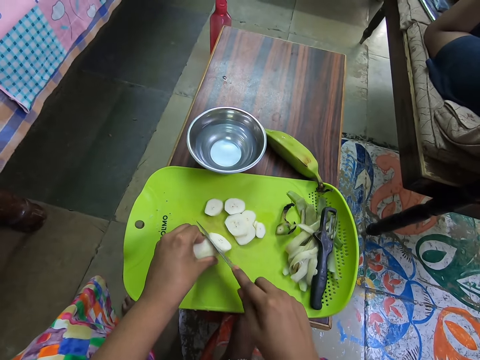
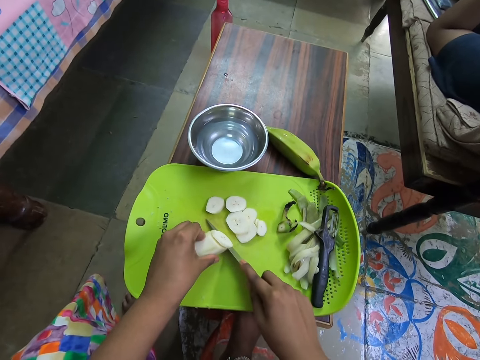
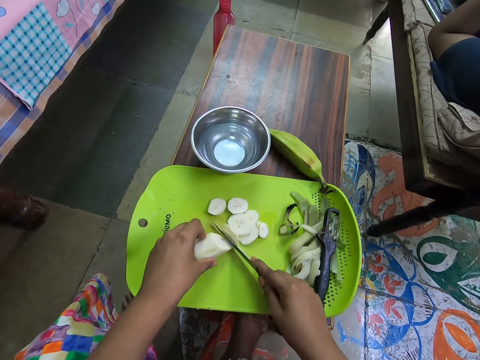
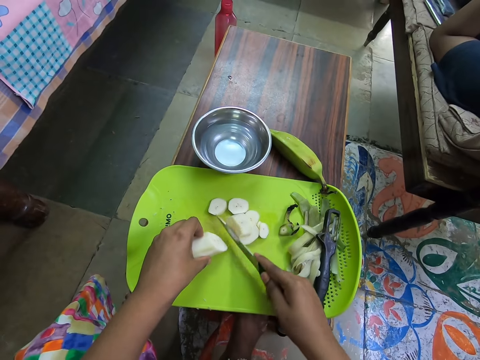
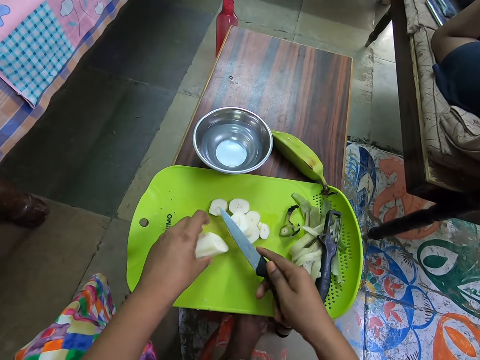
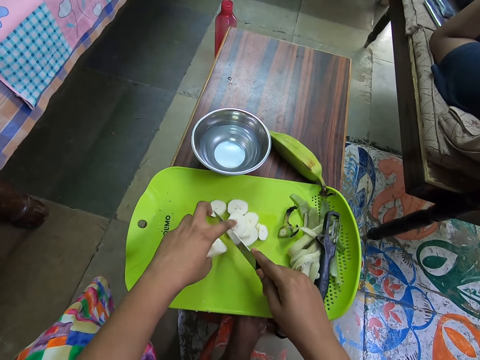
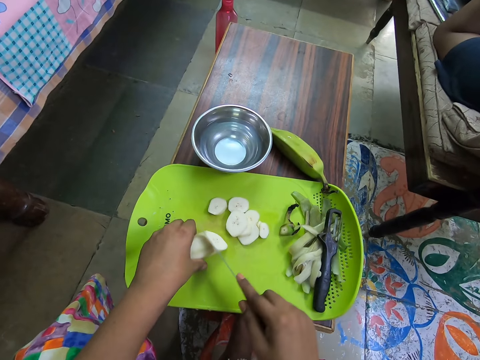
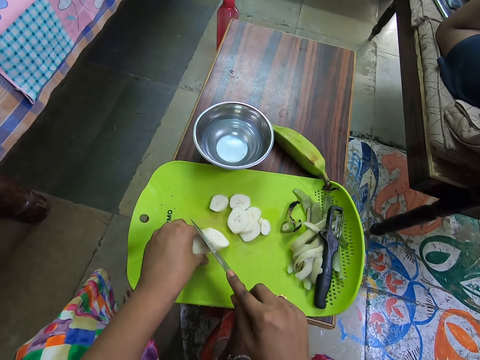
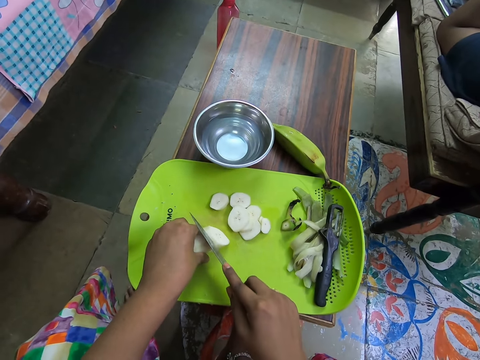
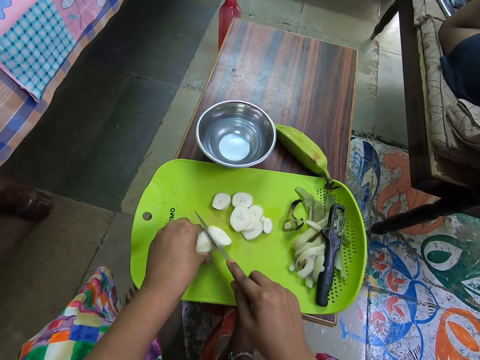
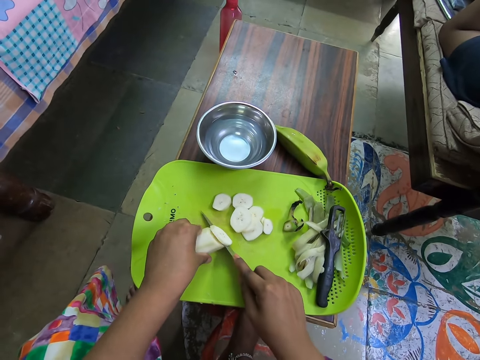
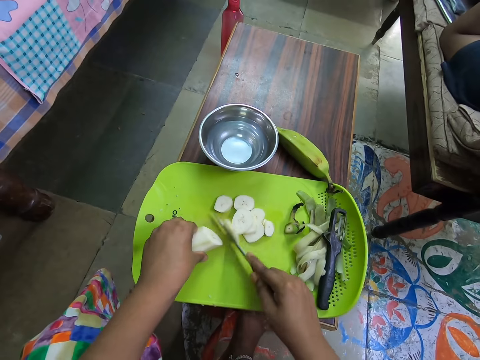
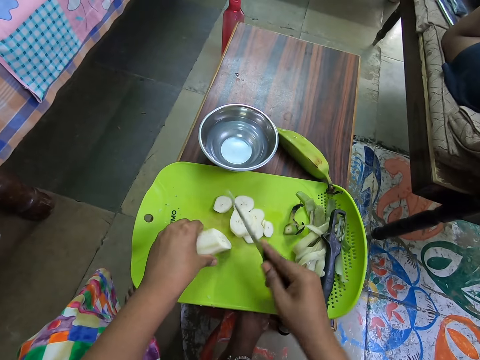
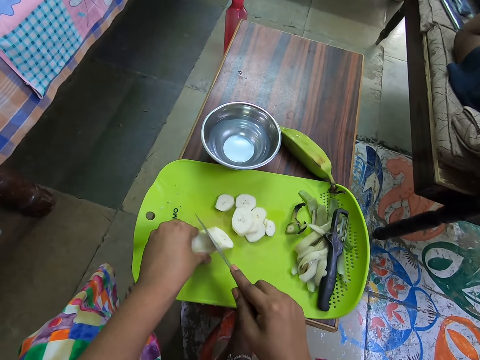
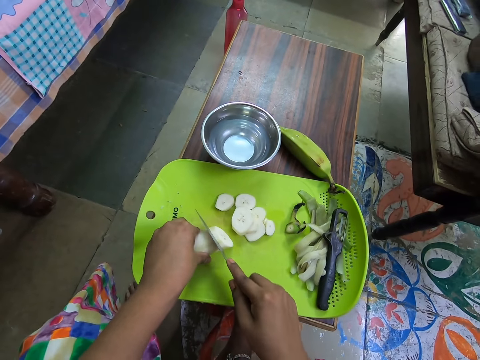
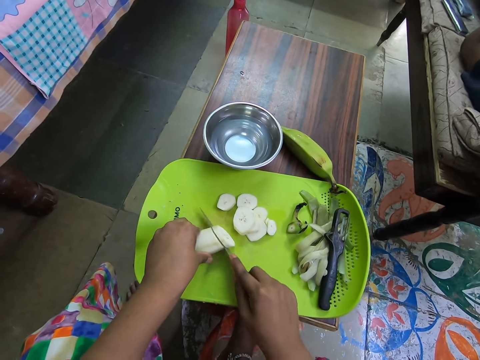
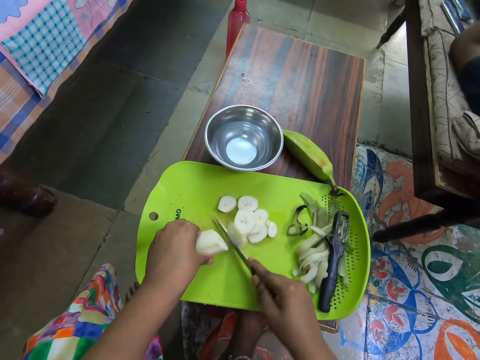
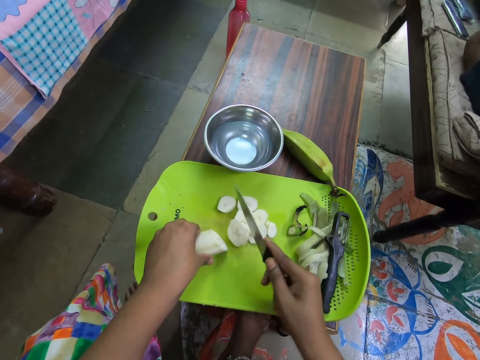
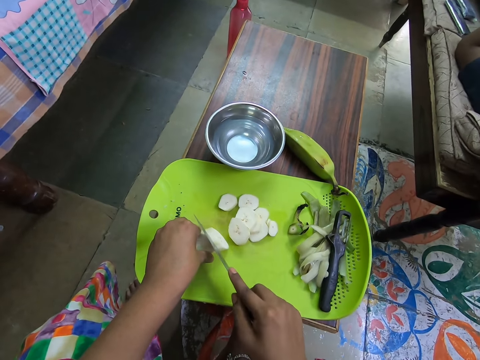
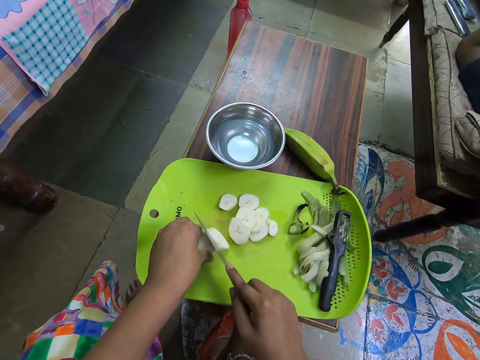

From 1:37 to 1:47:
The camera wearer removes a banana slice from the knife with her left index finger. She cuts the banana with the knife in her right hand.

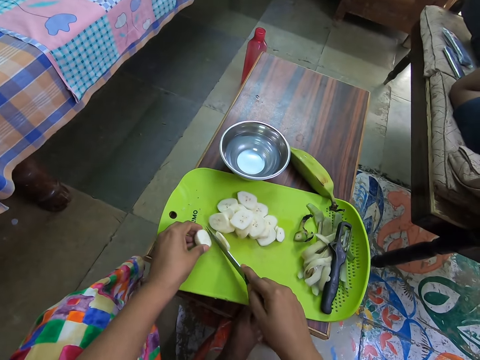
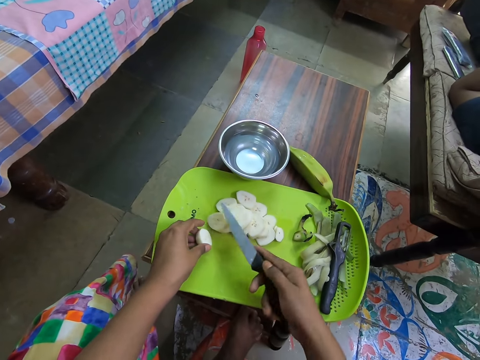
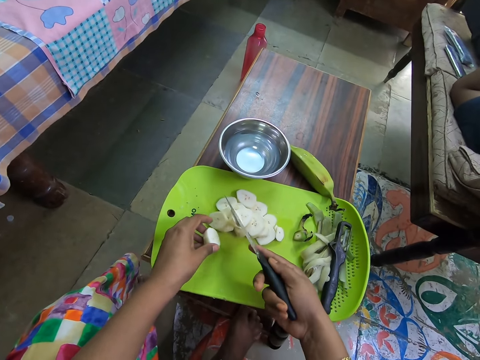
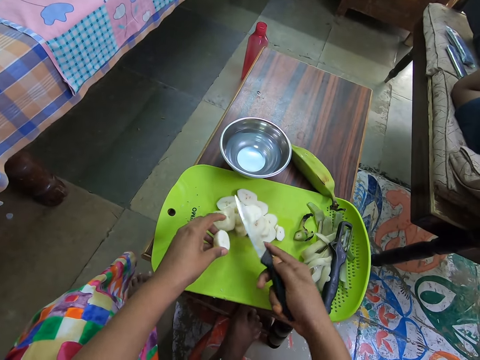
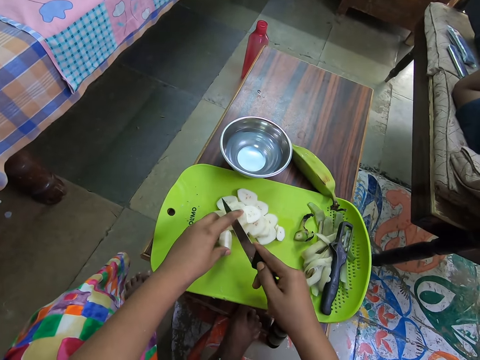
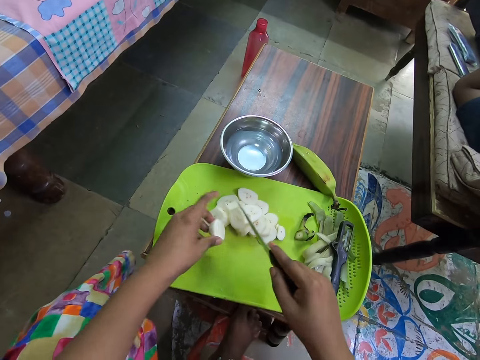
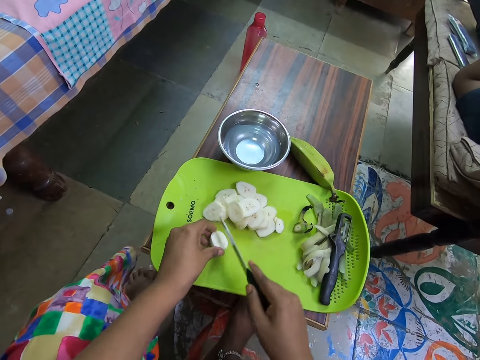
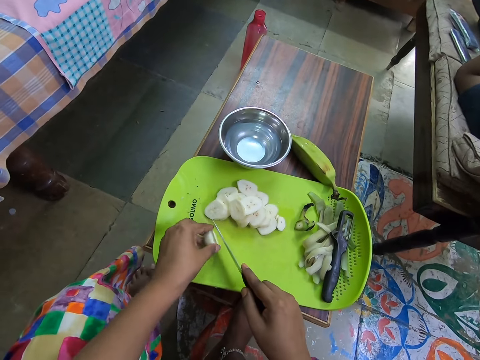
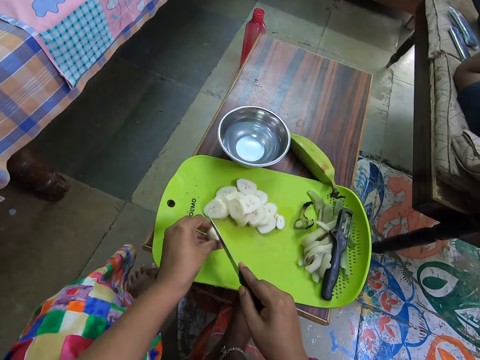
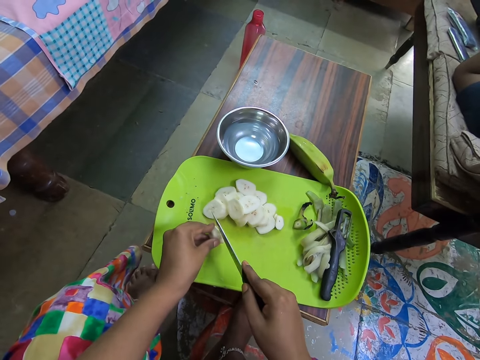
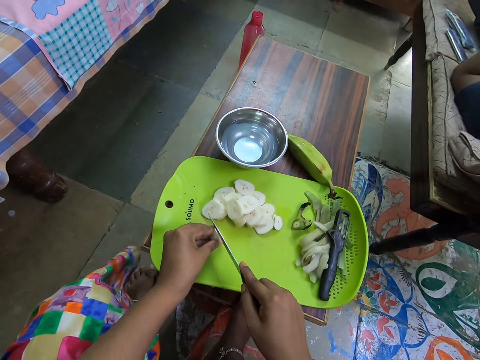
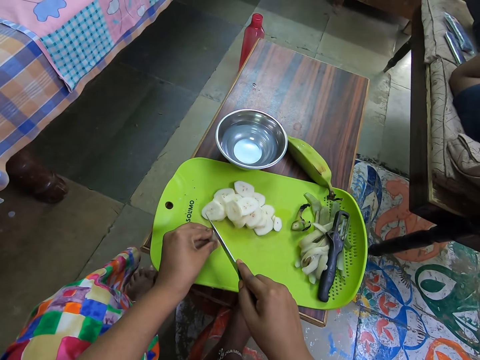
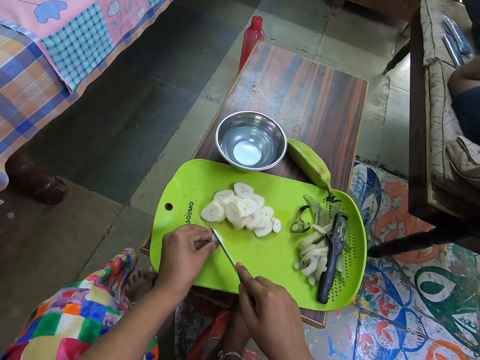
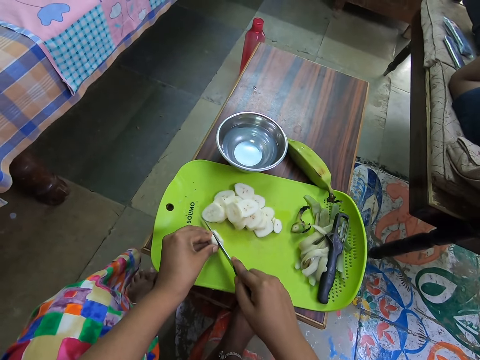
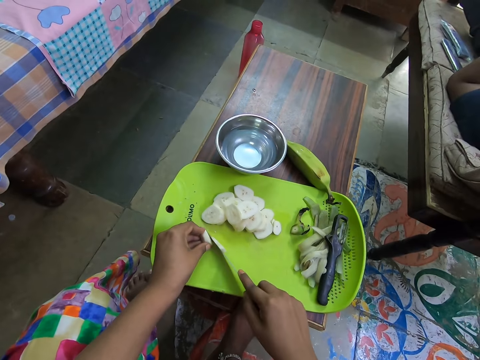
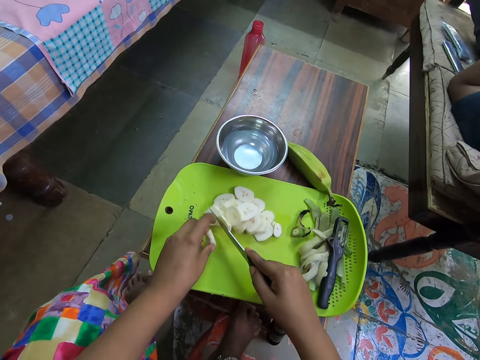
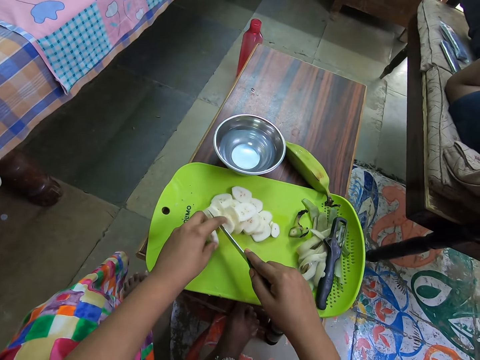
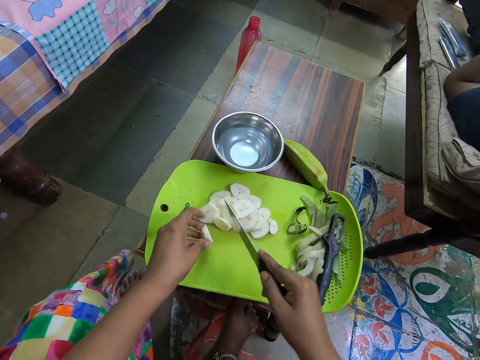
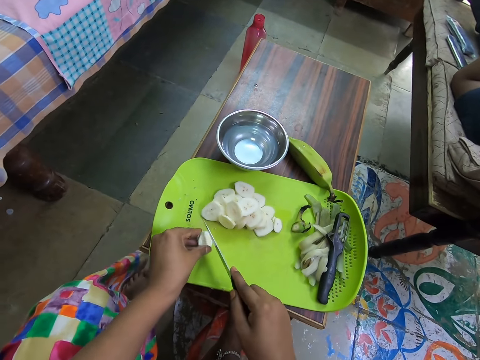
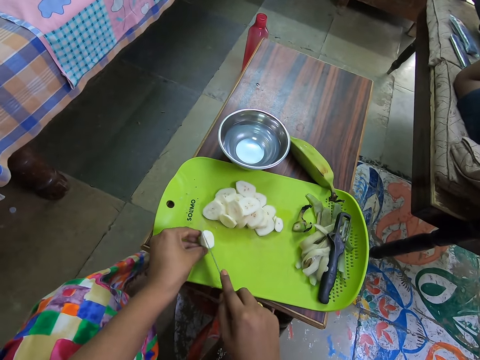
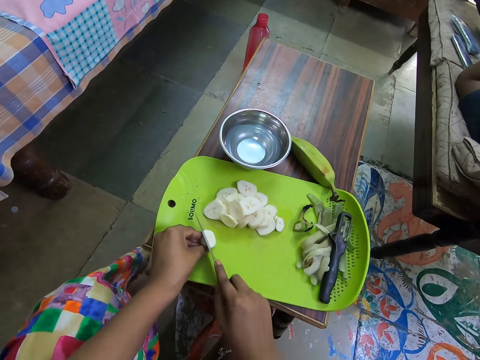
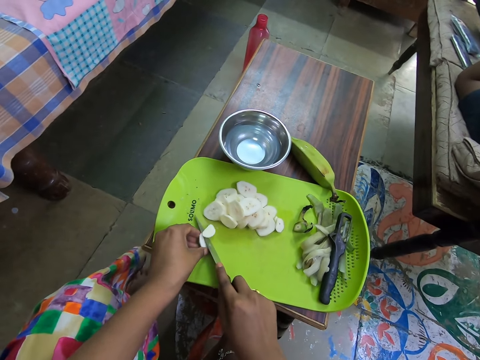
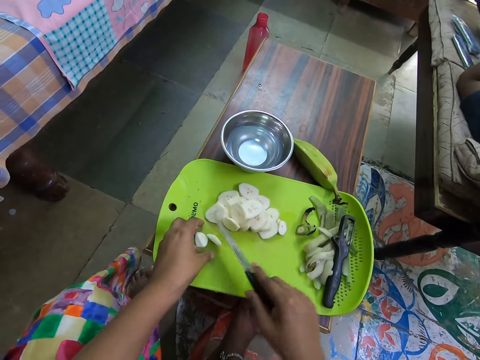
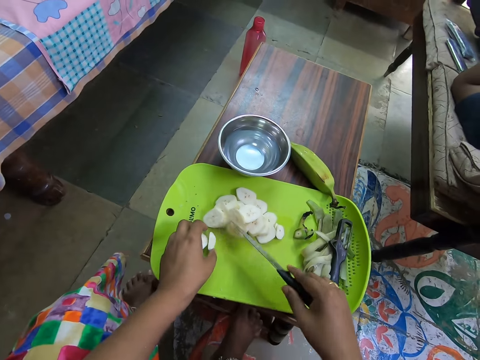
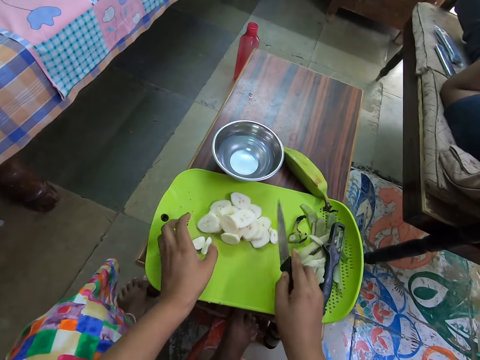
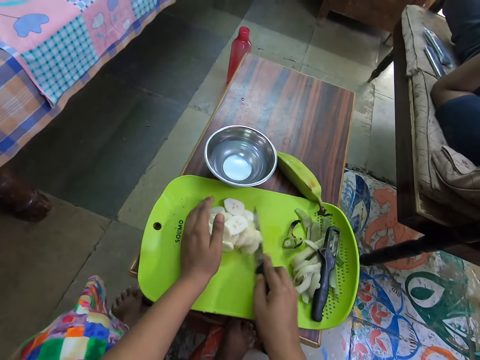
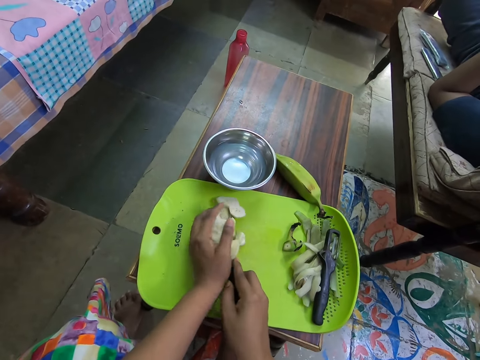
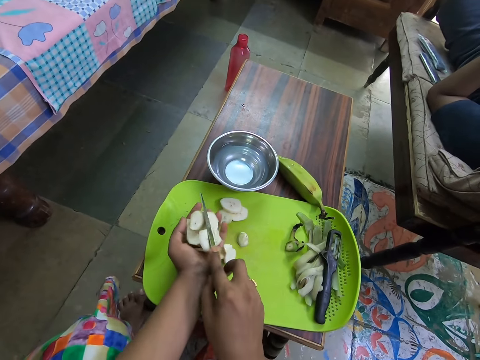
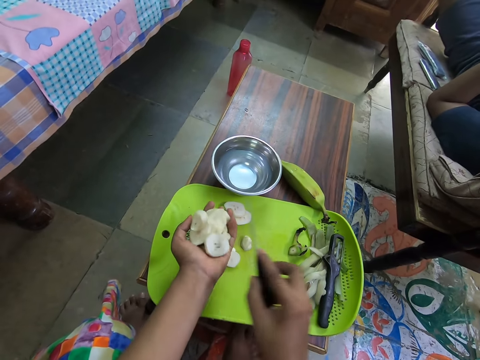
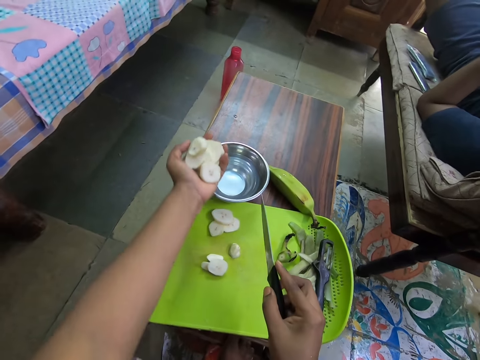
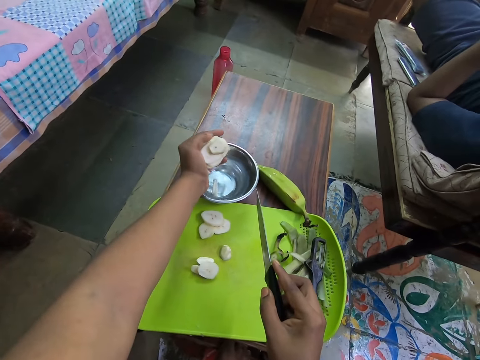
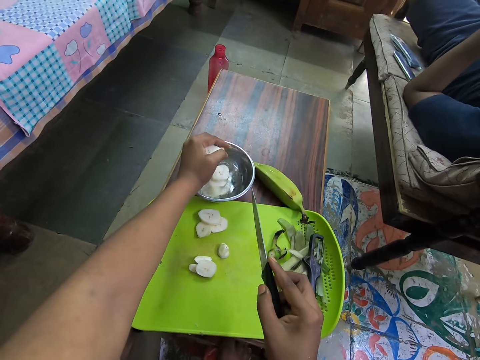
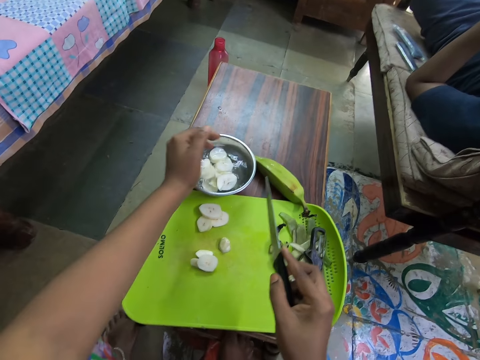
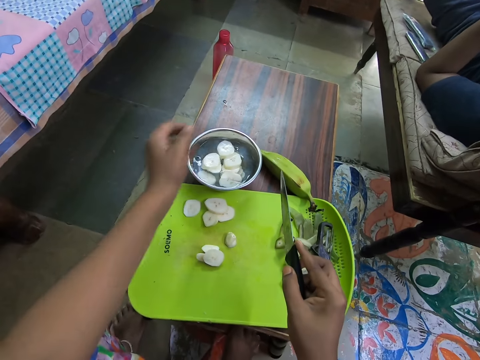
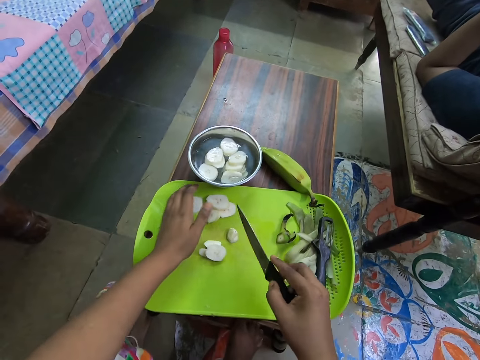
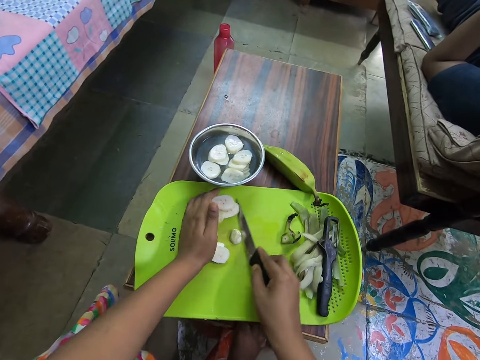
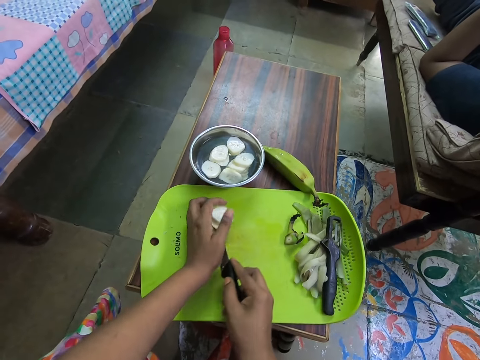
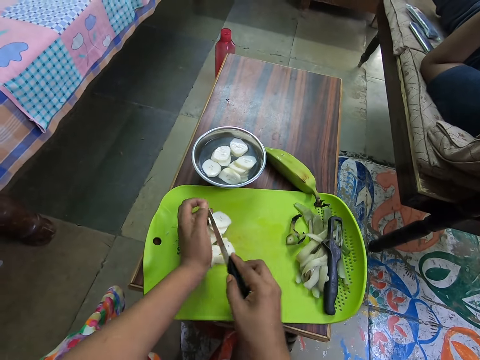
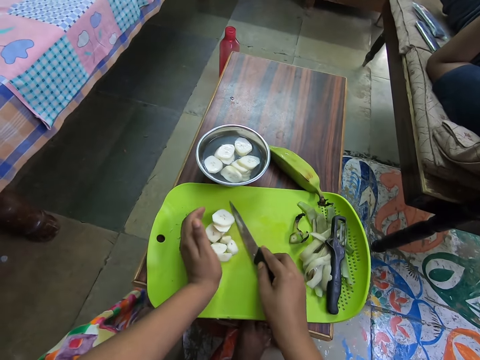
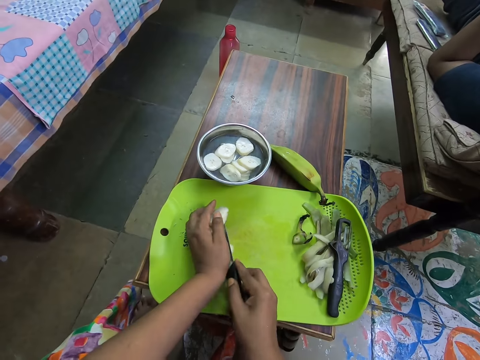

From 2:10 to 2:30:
The camera wearer removes a banana slice from the knife with her left index finger. She cuts the banana with the knife in her right hand. She removes a banana slice from the knife with her left index finger. She cuts the banana with the knife in her right hand. She moves the banana slices on the tray with her left hand. She packs the banana slices from the tray to her left hand with the knife in her right hand. She drops the banana slices into a bowl with her left hand. She packs the banana slices from the tray to her left hand with the knife in her right hand.
